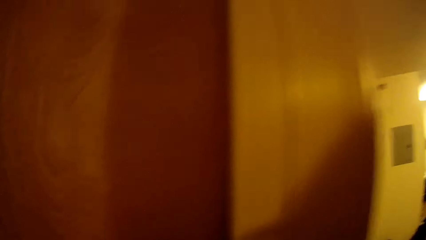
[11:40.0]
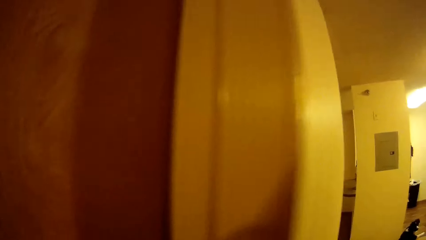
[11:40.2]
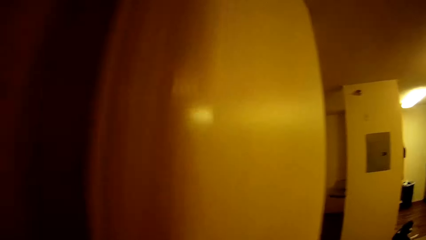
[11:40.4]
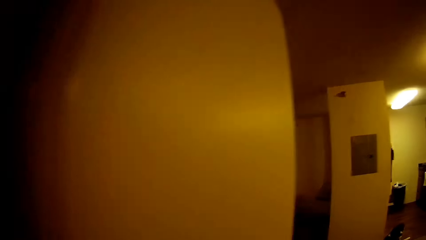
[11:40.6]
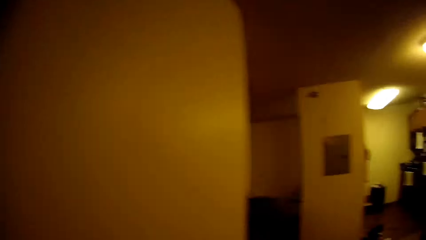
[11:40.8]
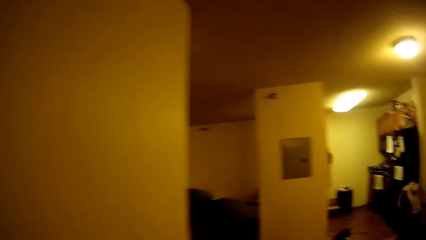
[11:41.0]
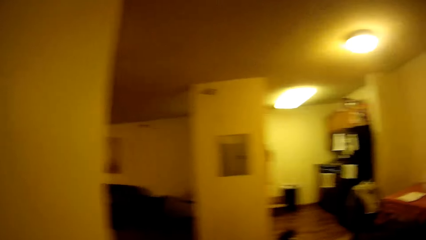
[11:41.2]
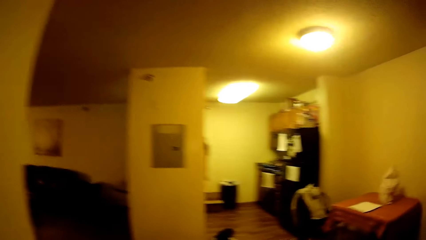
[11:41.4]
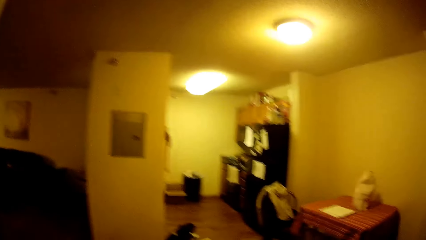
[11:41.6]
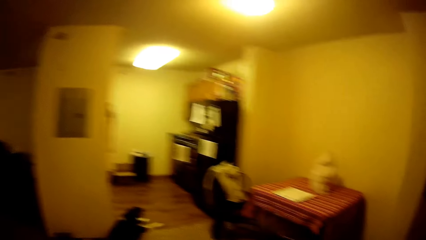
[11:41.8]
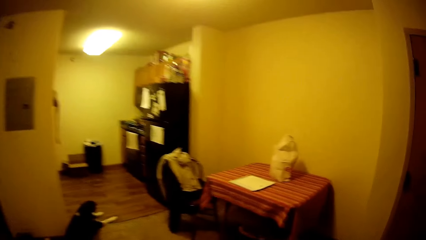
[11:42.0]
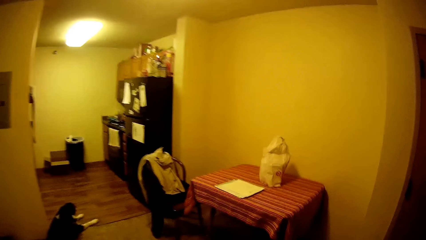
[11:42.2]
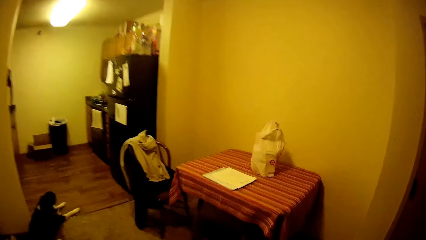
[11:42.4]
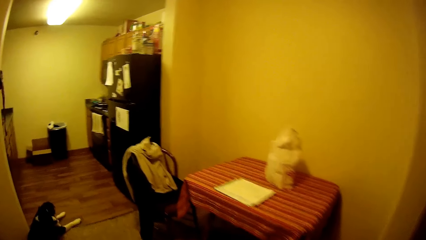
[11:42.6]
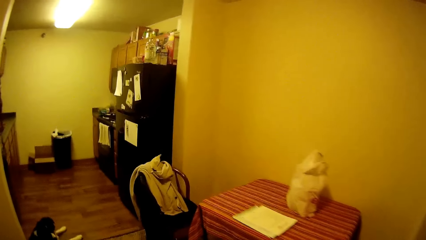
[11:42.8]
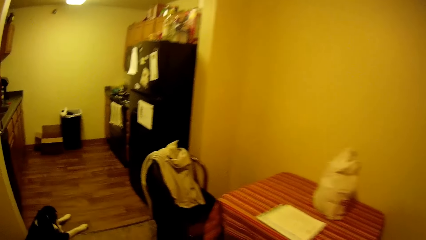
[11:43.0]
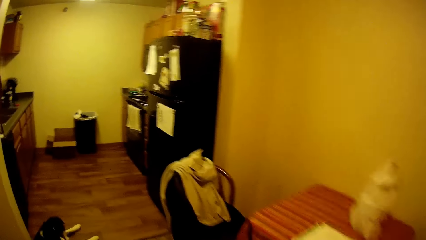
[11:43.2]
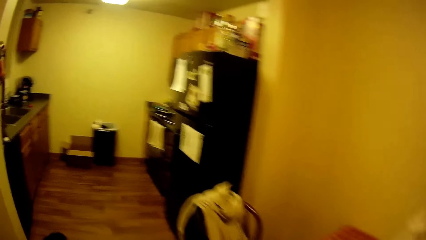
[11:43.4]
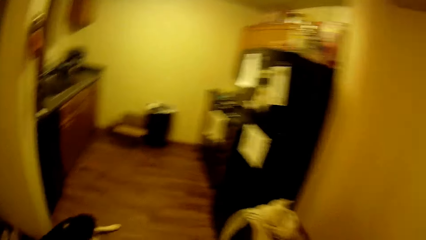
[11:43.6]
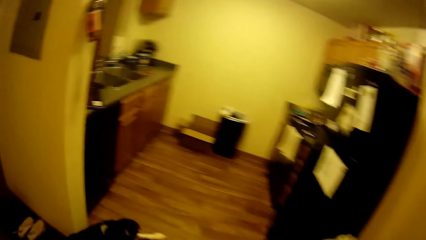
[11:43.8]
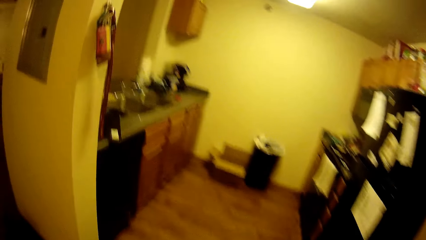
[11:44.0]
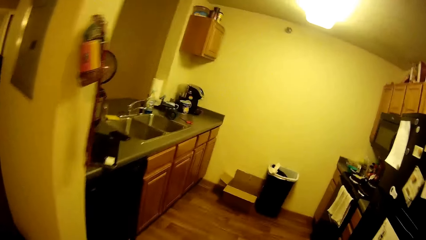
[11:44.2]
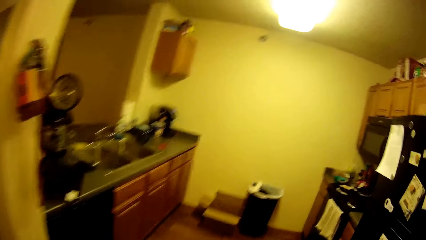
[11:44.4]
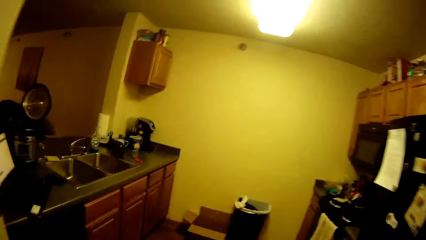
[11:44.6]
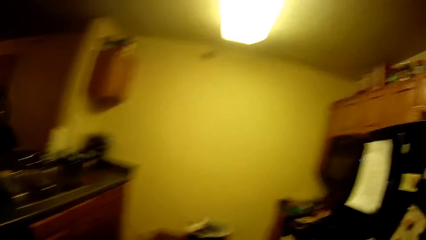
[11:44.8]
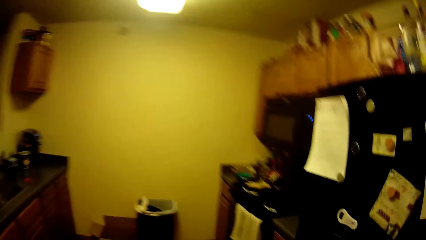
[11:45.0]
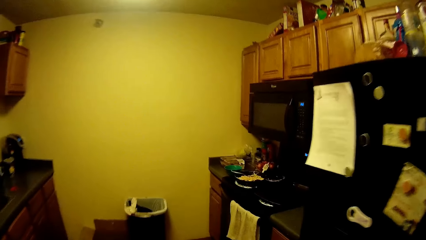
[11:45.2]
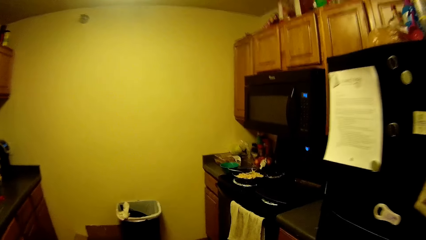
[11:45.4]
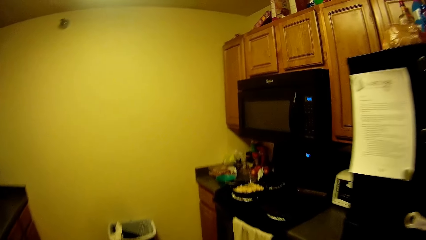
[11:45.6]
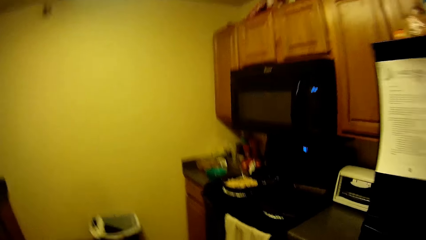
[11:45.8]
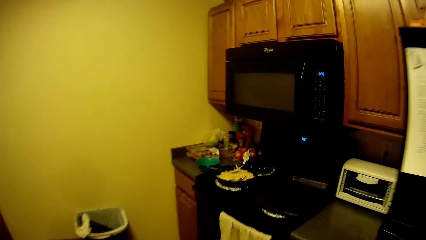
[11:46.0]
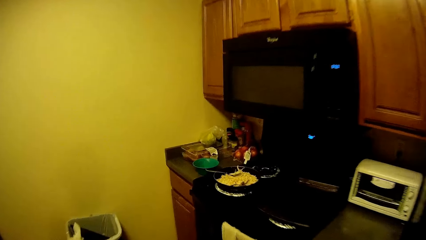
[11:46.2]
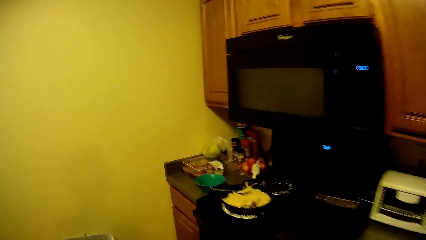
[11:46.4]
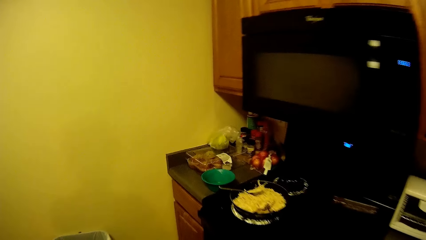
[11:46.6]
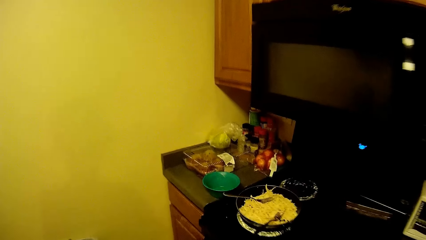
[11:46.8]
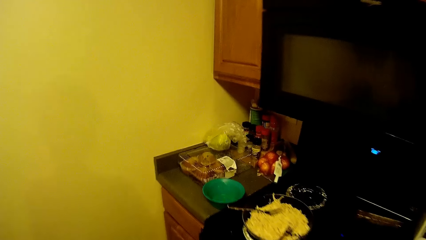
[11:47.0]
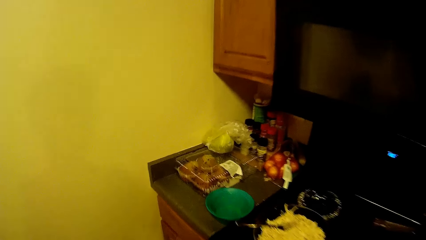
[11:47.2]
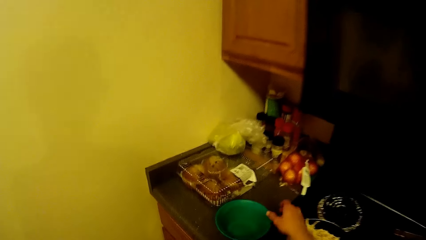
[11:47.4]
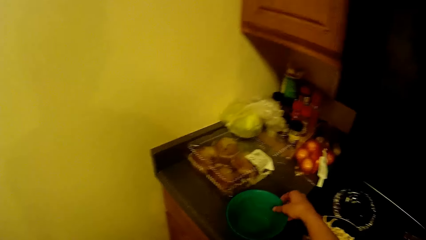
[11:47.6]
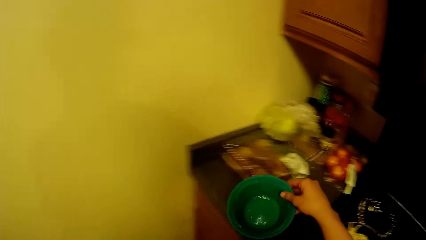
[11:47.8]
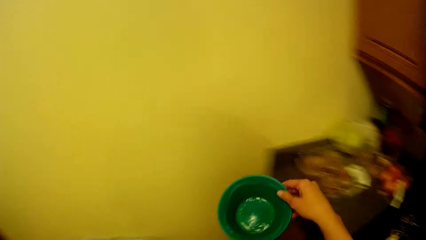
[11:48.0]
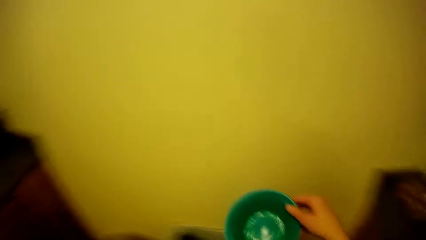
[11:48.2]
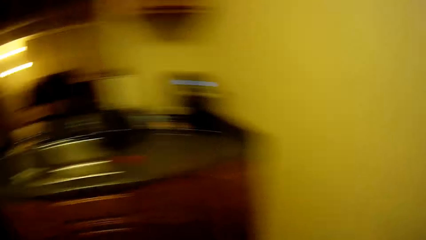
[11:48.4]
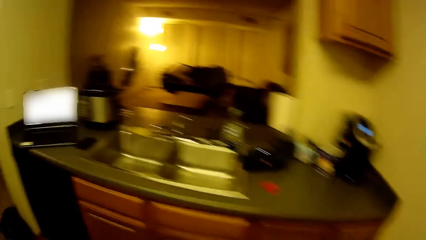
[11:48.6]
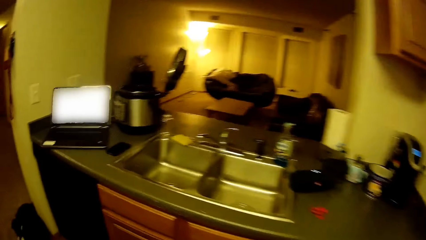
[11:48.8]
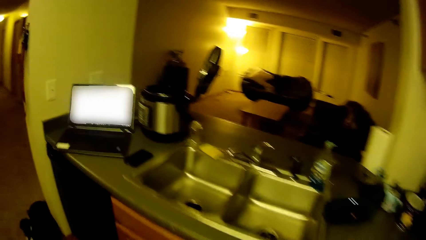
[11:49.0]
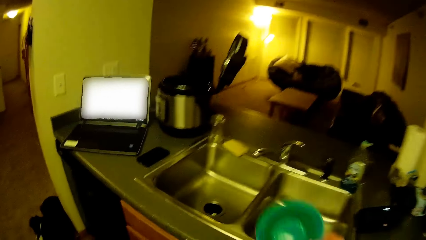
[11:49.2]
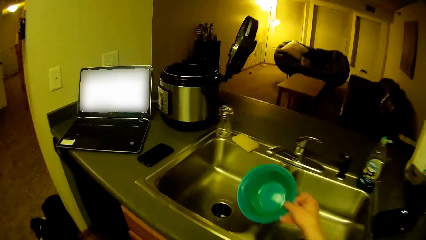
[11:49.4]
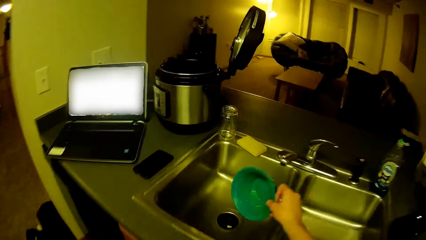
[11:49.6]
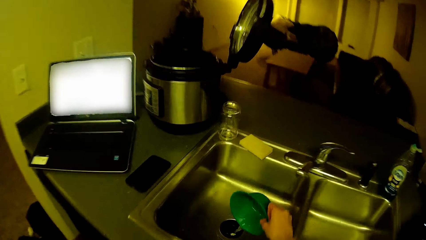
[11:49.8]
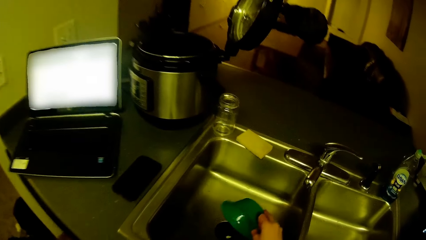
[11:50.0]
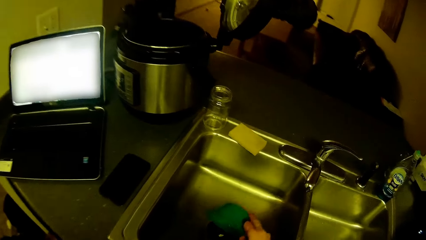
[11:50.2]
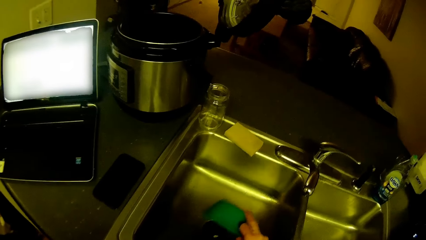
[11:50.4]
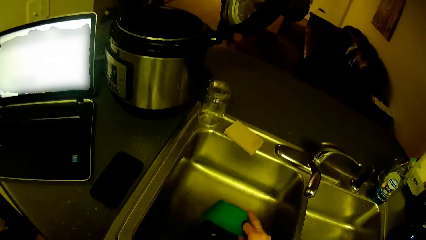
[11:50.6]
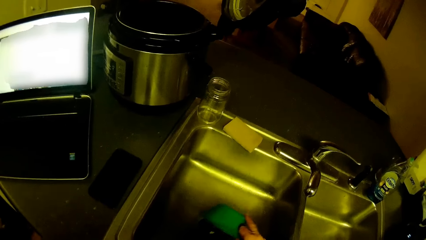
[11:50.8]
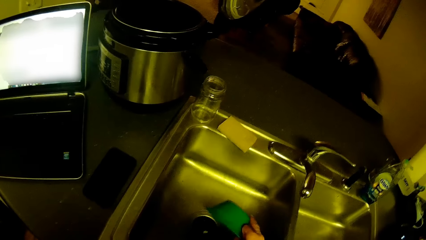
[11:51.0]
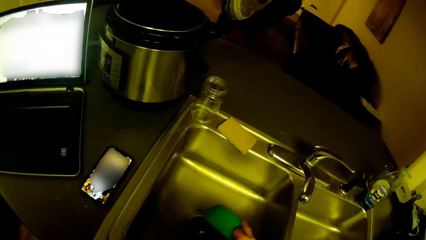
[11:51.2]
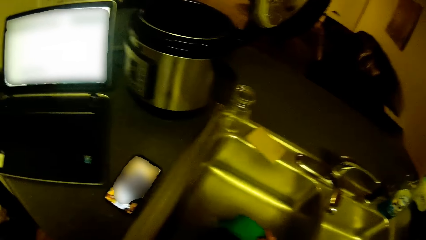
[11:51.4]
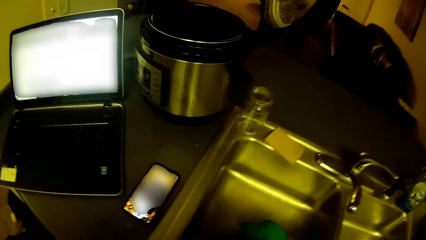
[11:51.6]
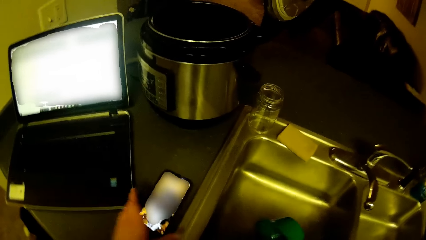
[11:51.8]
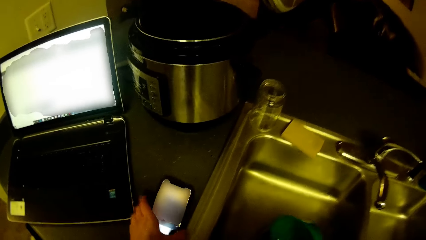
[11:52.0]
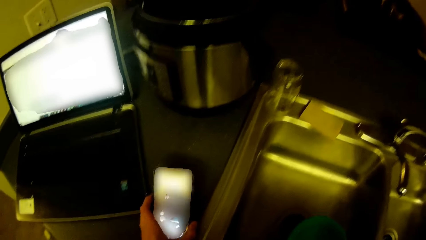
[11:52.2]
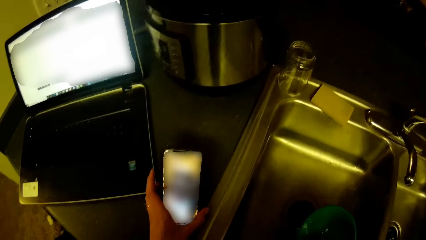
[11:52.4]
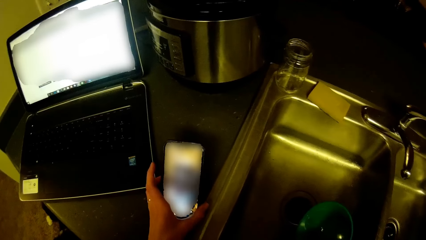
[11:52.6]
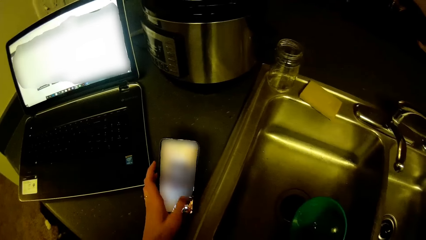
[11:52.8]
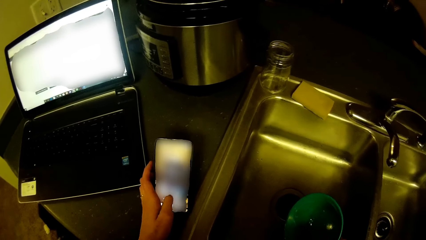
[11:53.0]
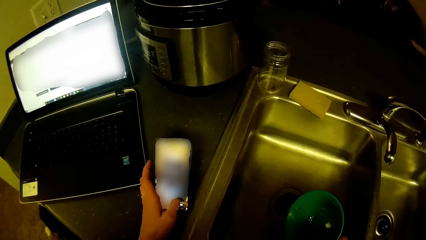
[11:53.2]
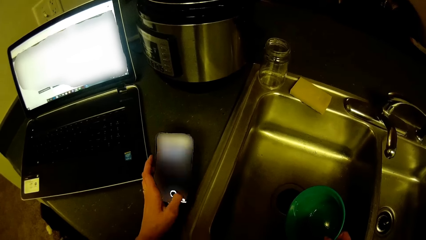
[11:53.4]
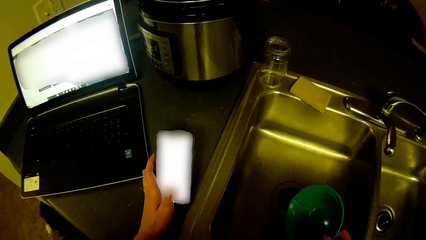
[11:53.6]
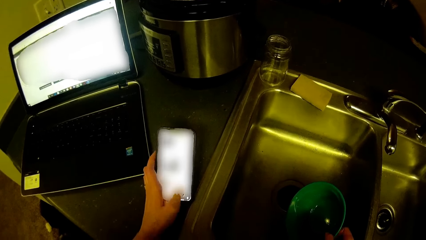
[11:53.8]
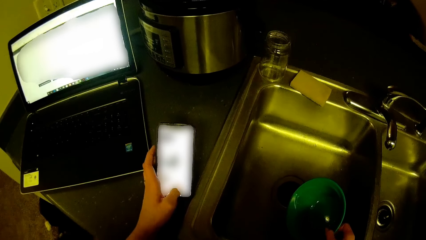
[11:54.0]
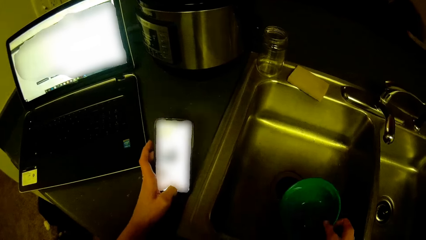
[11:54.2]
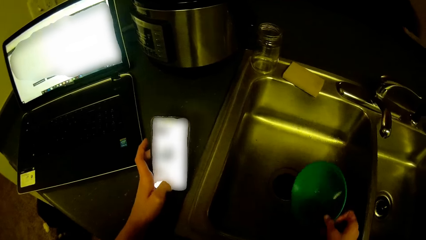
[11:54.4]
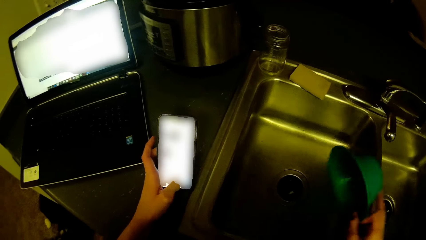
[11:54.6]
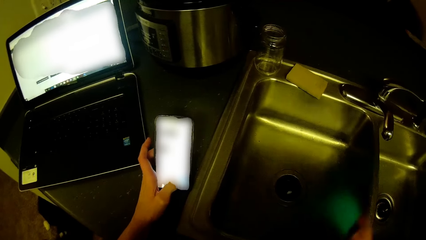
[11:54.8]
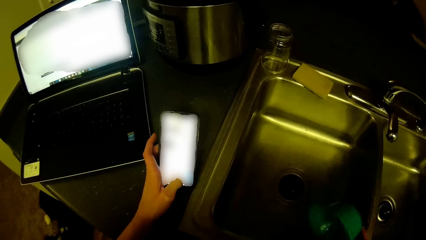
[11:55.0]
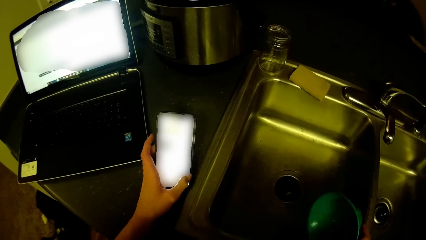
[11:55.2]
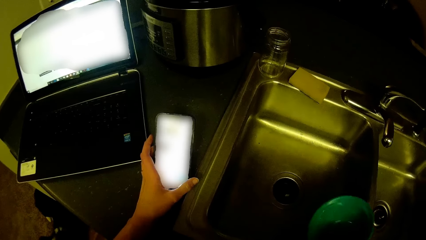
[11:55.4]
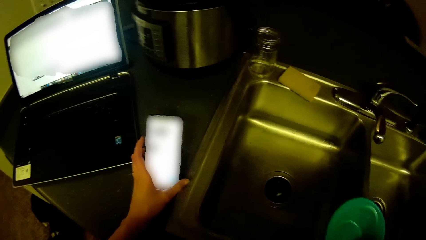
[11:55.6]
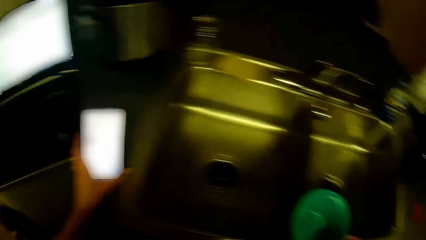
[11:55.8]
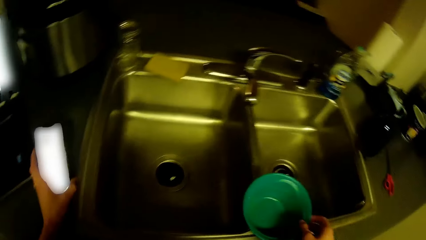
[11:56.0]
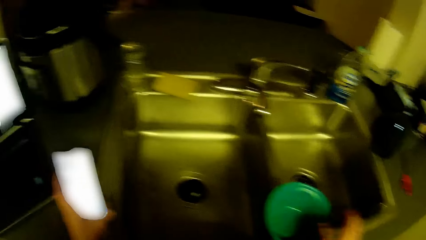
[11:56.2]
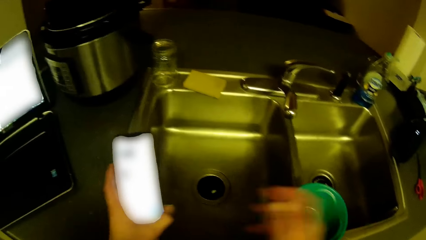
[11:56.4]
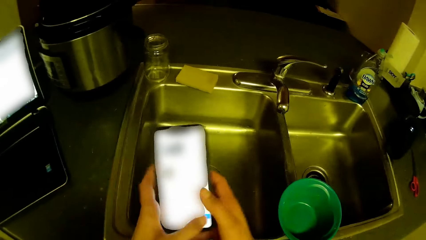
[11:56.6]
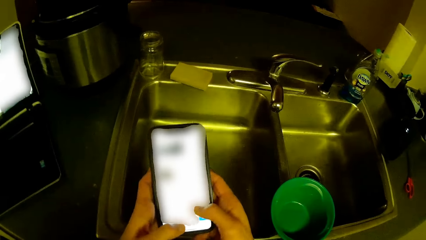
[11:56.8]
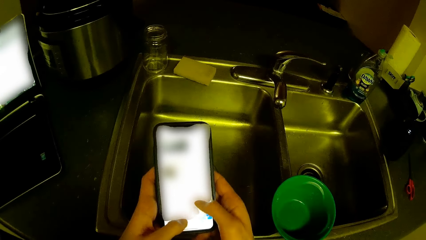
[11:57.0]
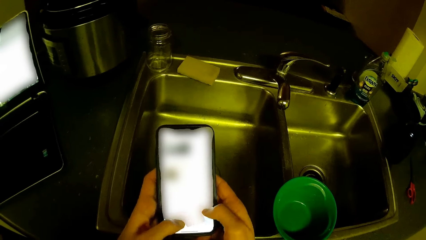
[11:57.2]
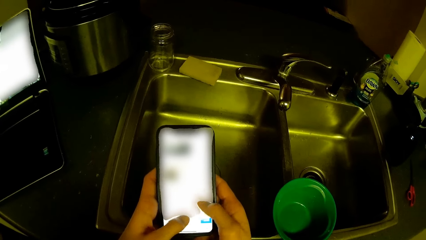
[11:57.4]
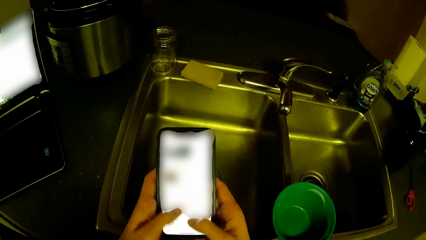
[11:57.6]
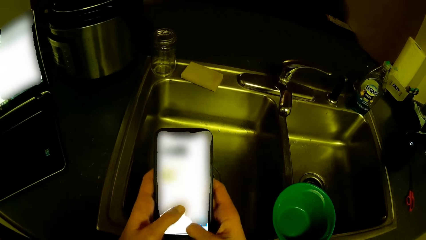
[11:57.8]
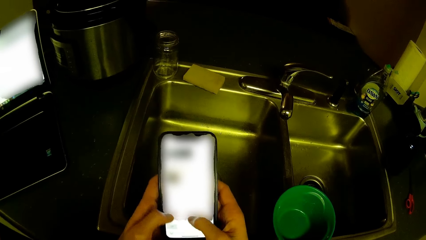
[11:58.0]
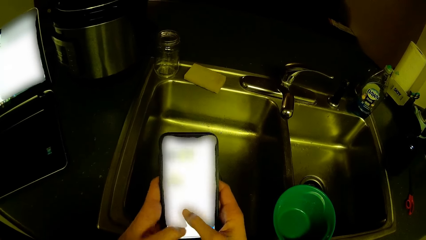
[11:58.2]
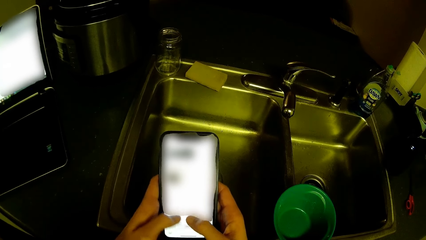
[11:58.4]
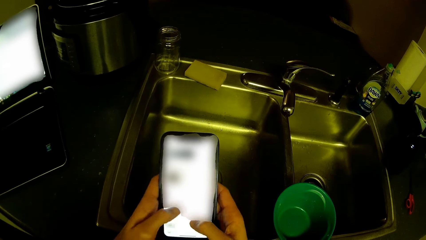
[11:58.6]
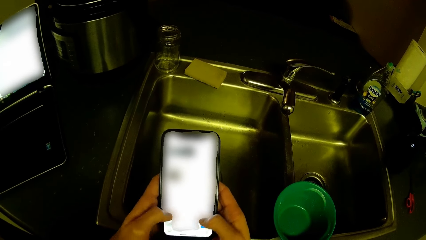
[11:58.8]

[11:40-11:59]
The camera wearer turns the body right. He walks in the house towards the kitchen. He swings a hand. He picks a bowl or plate from the slab with his right hand. He turns the body right. He walks in the kitchen. He swings a hand. He pours out water from the bowl into the sink with his right hand. He shakes the plate on the sink. He swings a hand. He operates on the phone with his left hand. He shakes the plate. He pours out water from the bowl into the sink with his right hand. He puts the plate on the sink. He swings a hand. He holds the phone with the right hand. He operates on the phone with both hands.
